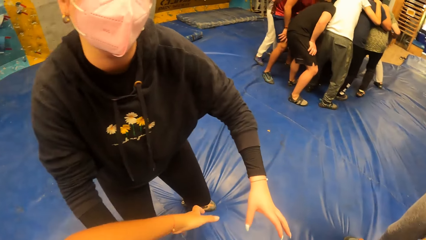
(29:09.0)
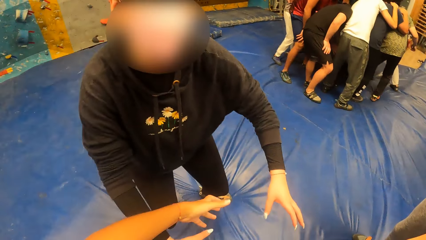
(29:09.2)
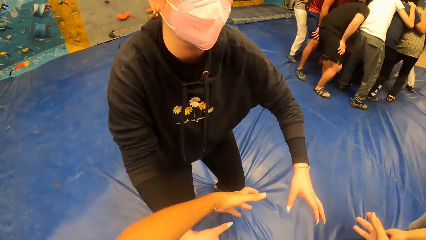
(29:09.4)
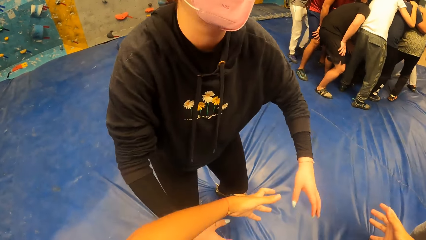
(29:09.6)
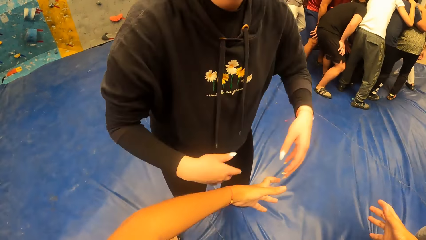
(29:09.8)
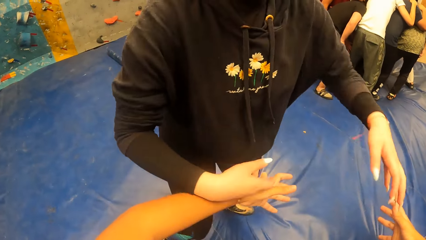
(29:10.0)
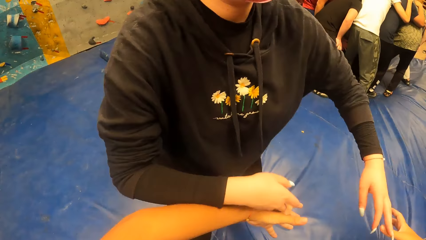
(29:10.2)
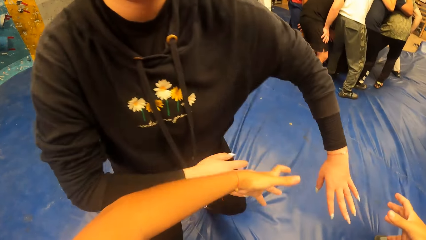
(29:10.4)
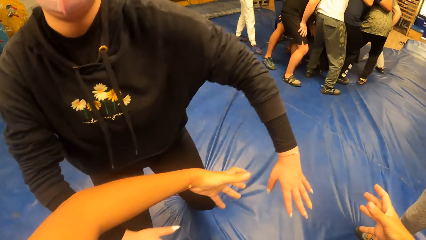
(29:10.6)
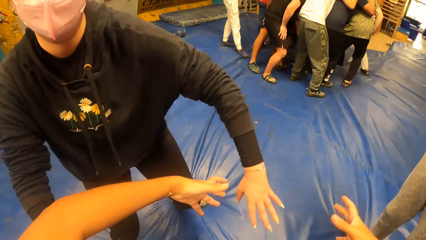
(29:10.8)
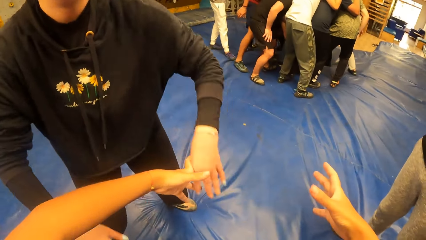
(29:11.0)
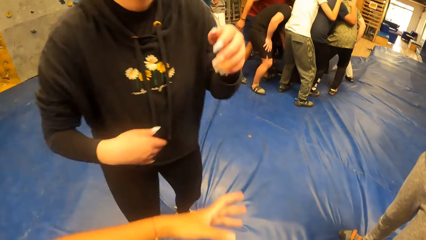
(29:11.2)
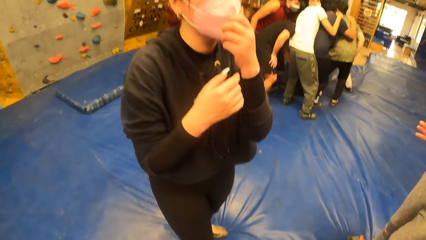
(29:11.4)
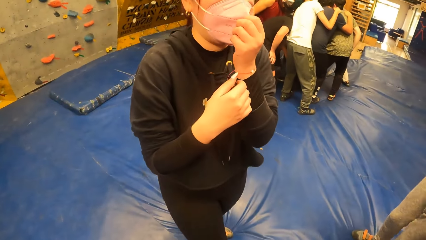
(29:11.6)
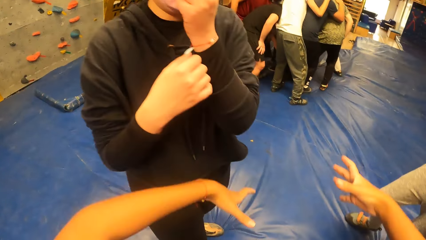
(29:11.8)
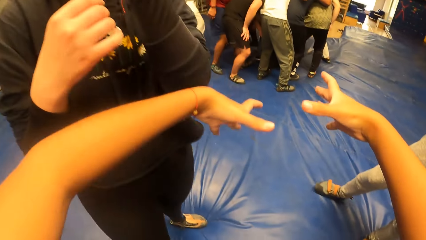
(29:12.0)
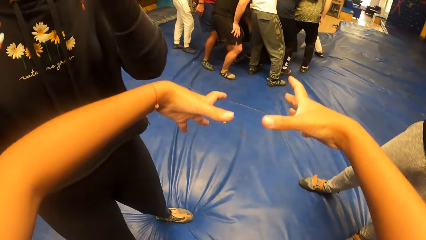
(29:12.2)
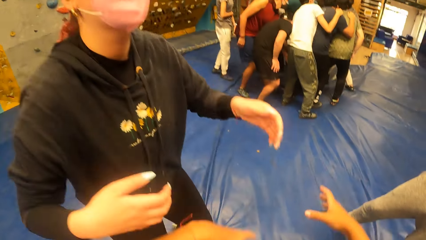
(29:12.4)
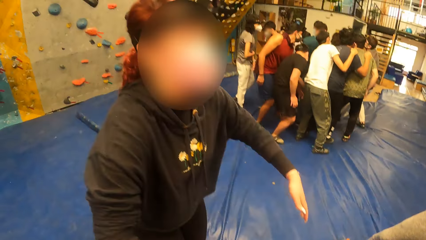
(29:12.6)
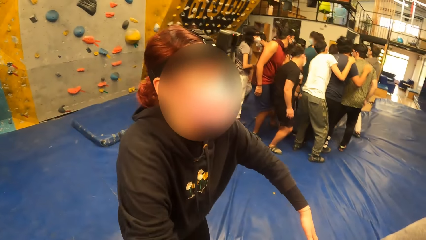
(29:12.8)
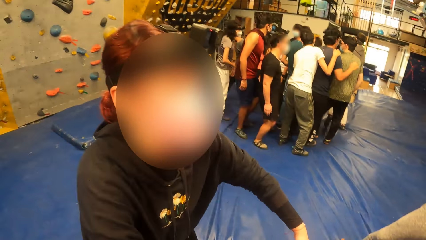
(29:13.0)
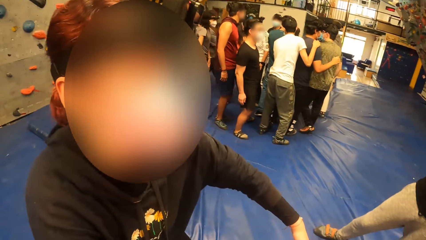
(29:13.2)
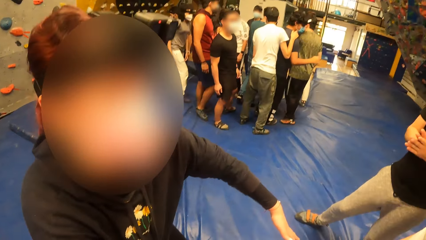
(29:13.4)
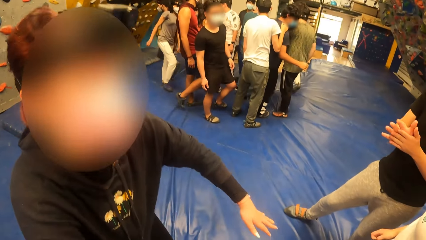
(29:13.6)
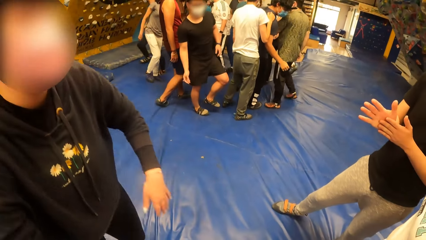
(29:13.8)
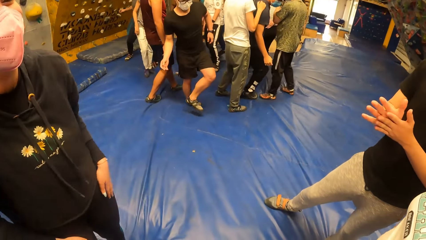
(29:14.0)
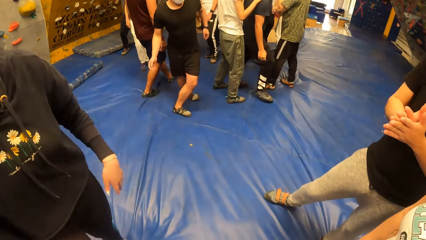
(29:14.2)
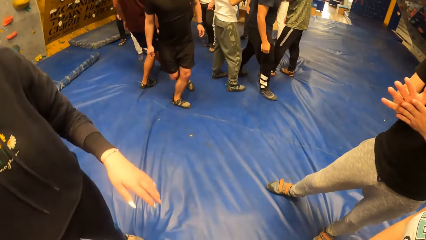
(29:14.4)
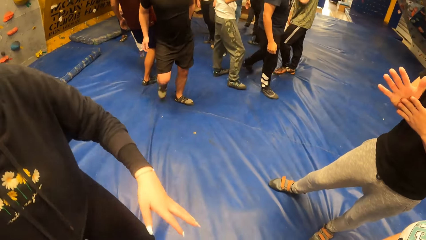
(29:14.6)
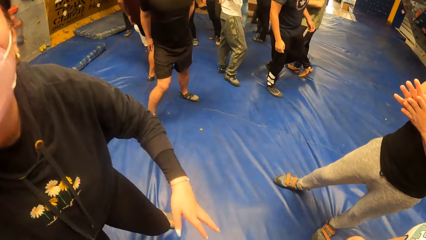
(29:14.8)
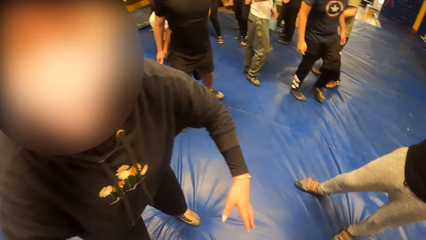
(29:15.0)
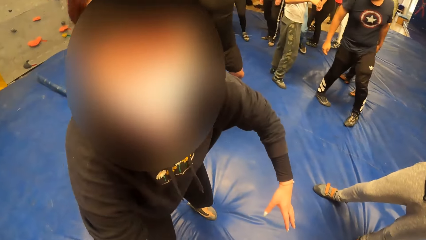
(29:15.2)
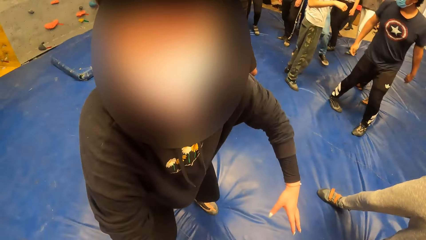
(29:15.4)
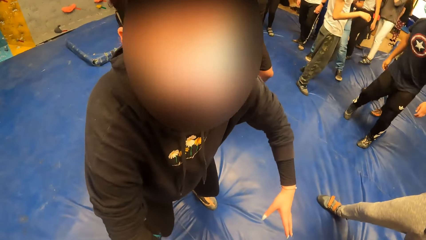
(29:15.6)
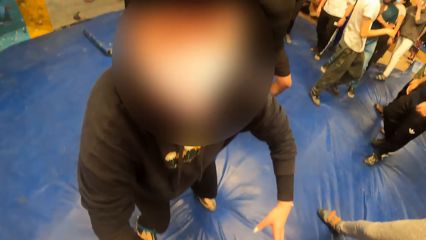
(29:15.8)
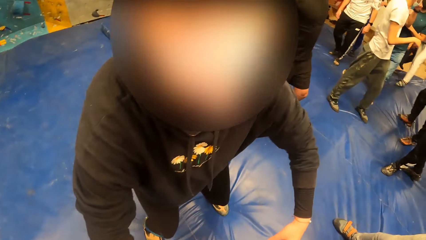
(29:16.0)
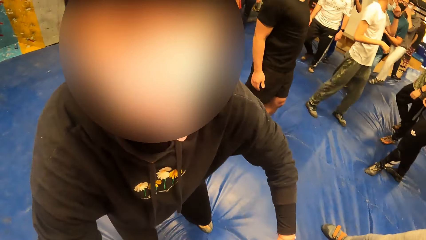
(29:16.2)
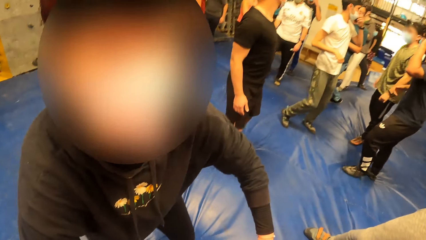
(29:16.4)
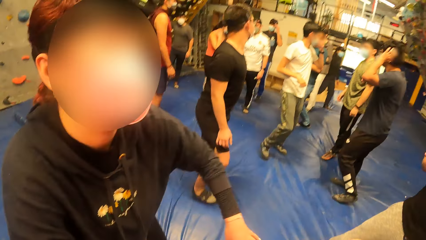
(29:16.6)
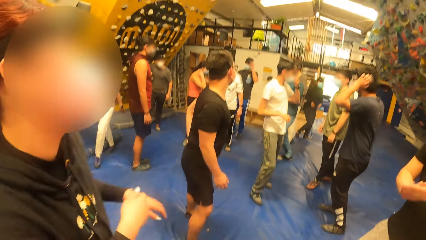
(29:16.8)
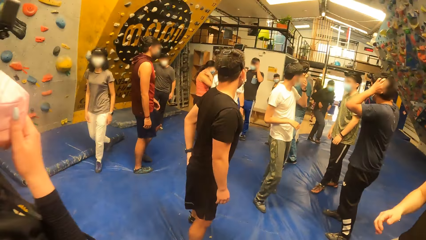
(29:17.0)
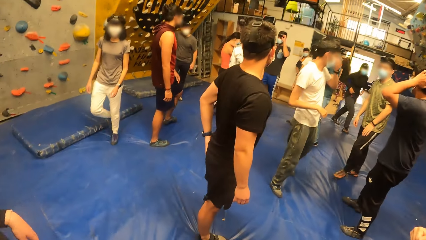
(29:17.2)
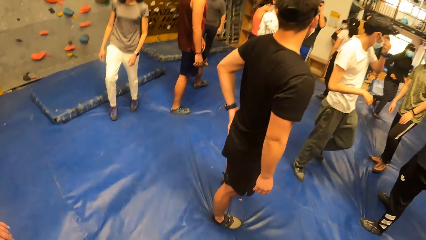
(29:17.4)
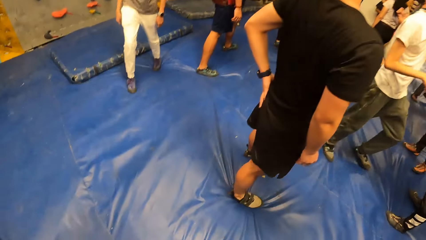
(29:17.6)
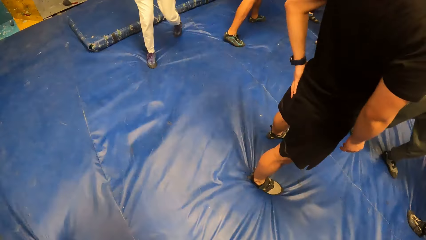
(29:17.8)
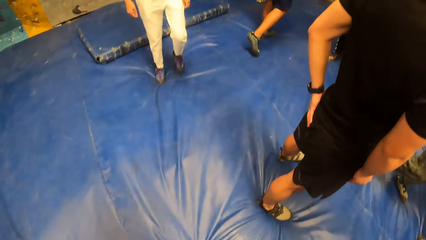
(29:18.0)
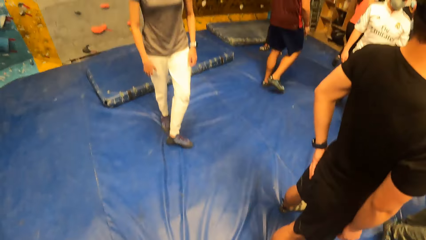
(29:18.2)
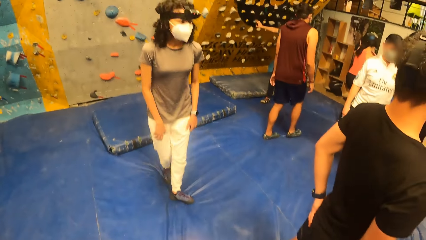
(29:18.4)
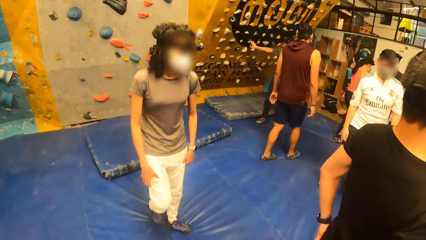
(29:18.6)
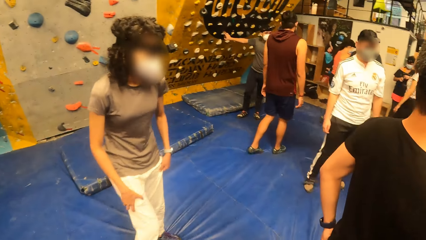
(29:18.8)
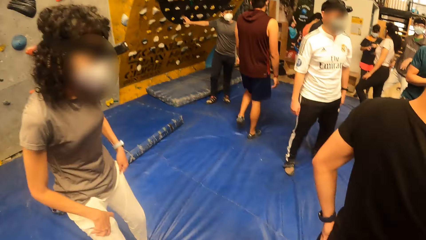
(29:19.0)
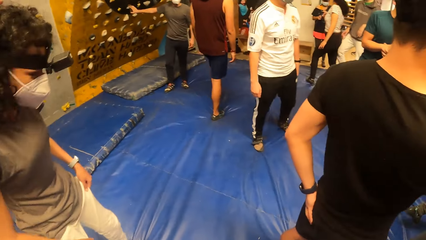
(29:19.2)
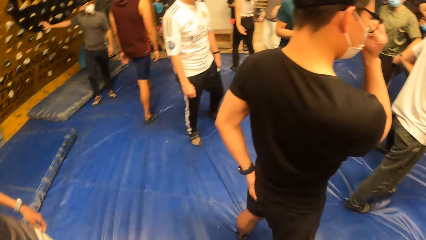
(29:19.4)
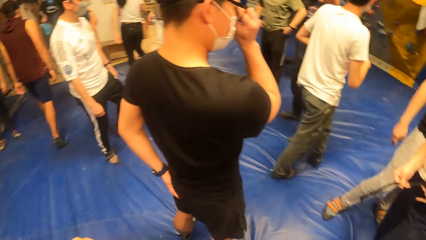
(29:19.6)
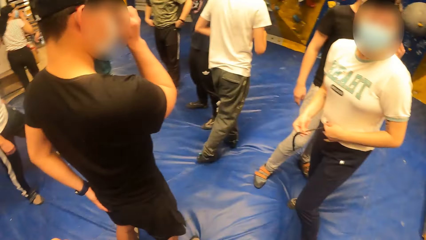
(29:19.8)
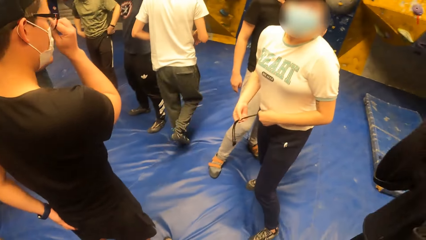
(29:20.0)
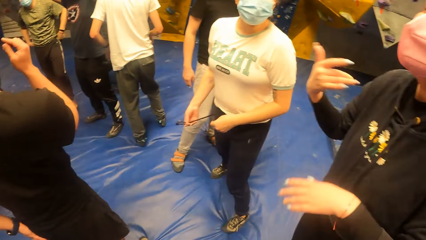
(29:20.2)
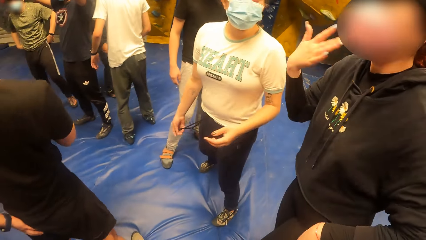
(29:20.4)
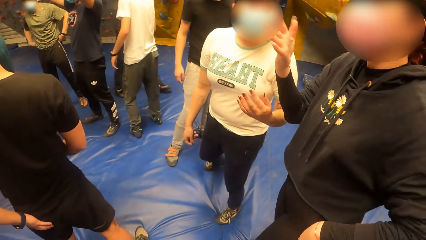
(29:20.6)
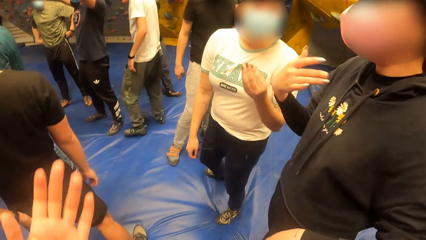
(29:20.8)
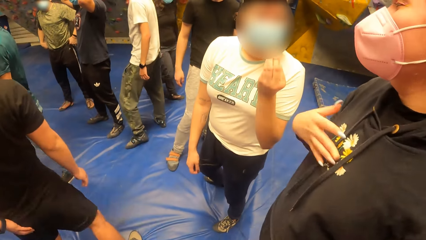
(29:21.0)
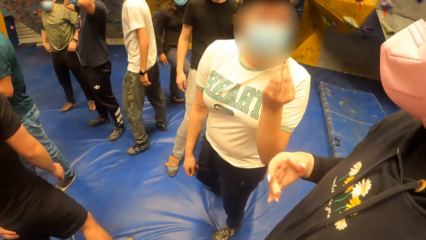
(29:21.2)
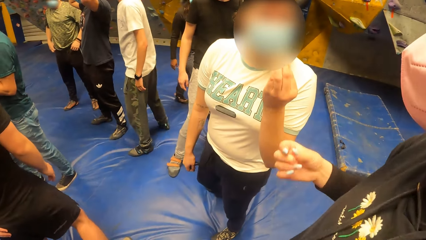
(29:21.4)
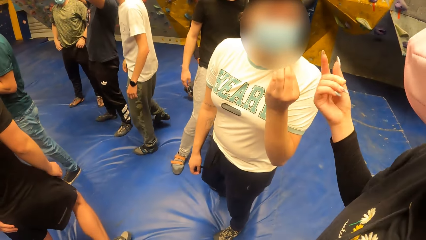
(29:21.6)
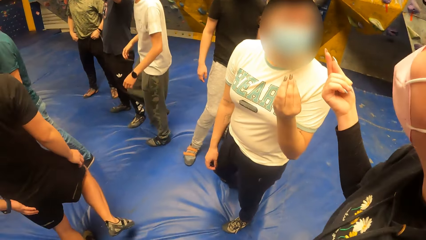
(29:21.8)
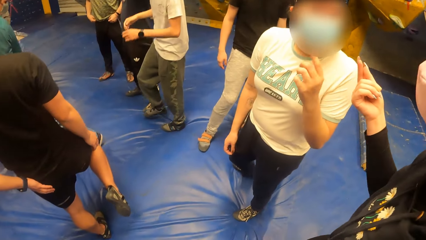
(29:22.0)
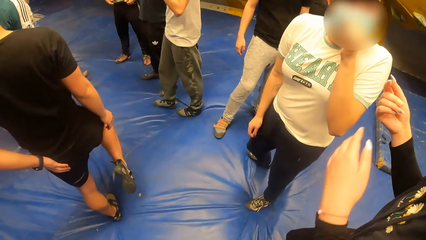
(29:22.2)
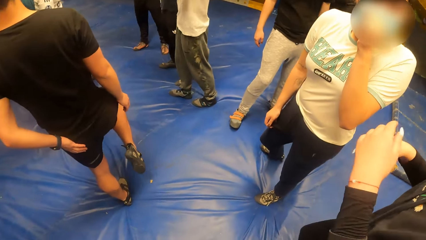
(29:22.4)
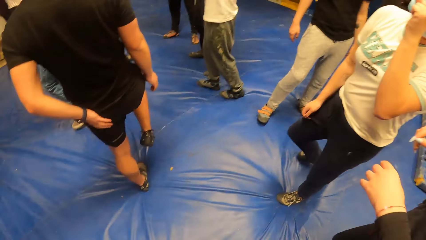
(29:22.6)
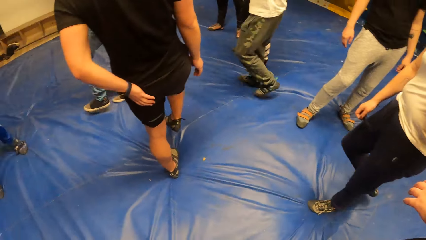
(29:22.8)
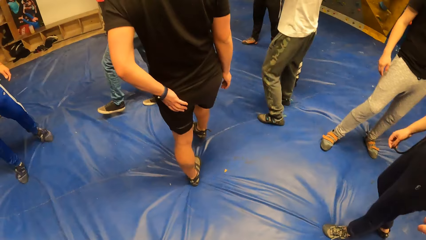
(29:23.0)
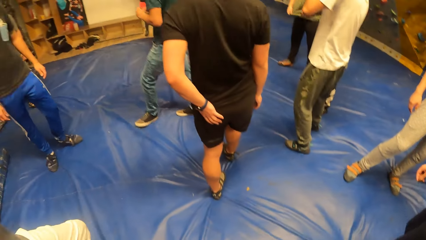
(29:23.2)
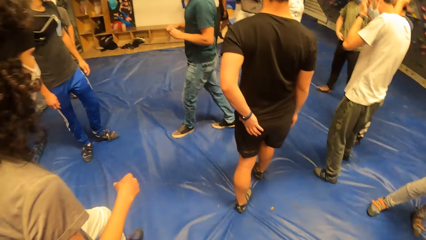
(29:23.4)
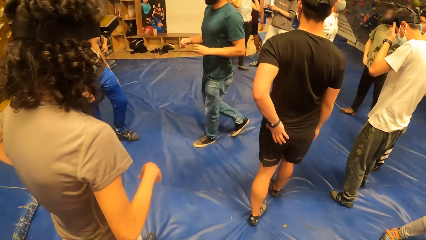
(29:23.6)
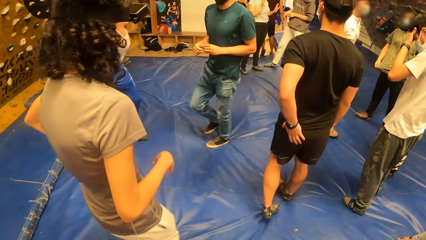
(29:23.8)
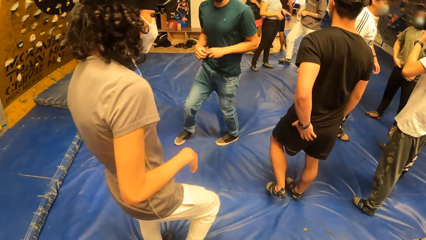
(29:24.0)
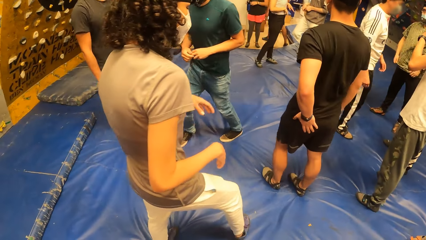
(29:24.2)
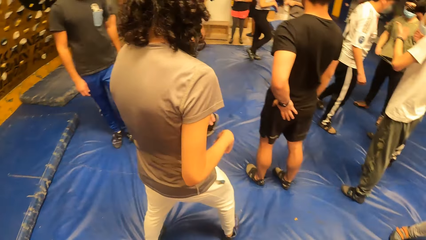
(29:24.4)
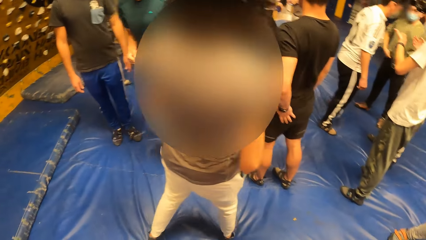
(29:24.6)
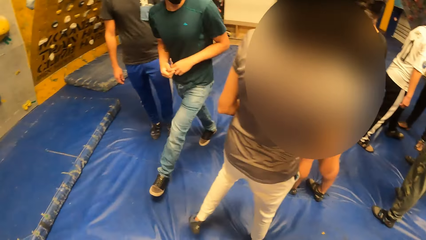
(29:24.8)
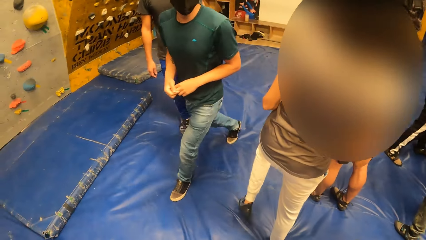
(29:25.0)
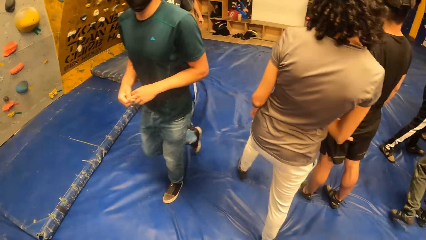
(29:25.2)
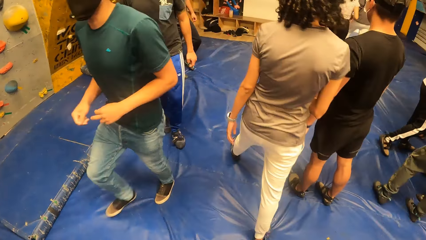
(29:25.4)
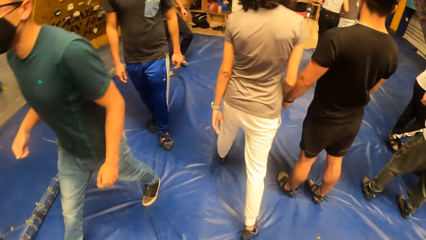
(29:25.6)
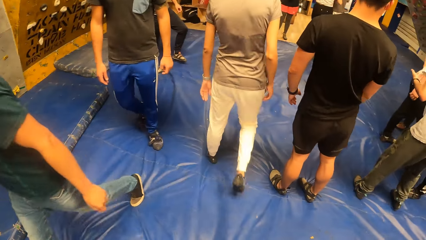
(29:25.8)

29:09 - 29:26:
The camera wearer moves their hand. A woman dances. The woman adjusts her facemask. The camera wearer moves their hand. The woman dances. The camera wearer looks around. They walk around and look around. Another woman signals the camera wearer. The camera wearer looks around.
